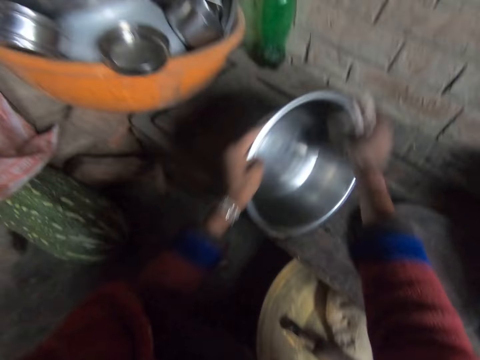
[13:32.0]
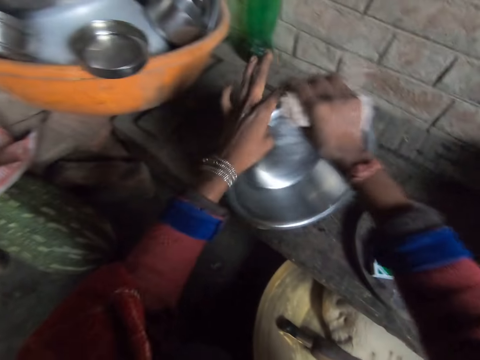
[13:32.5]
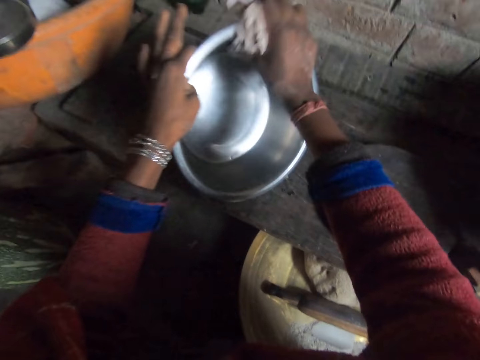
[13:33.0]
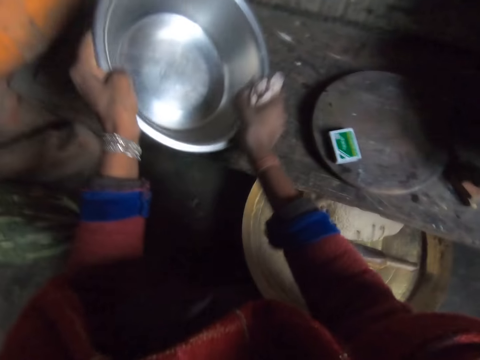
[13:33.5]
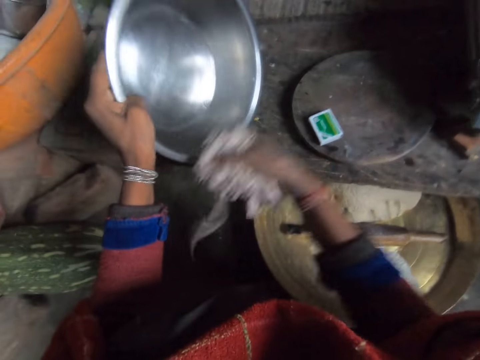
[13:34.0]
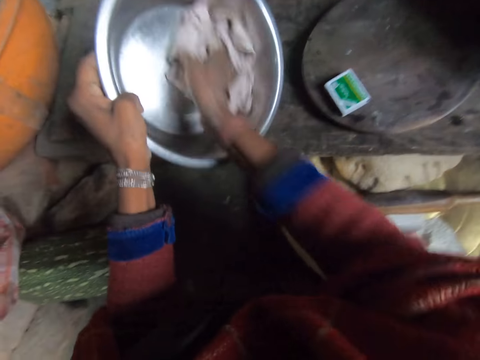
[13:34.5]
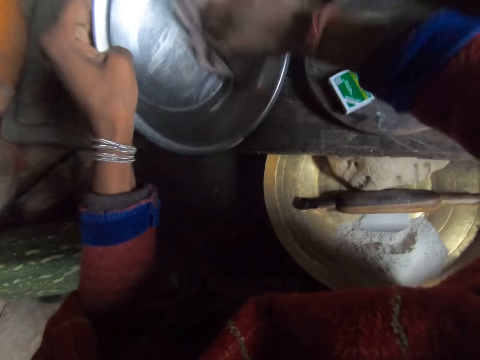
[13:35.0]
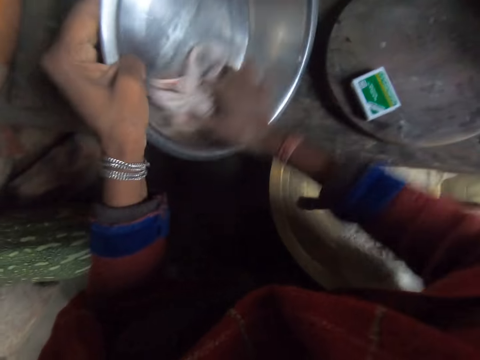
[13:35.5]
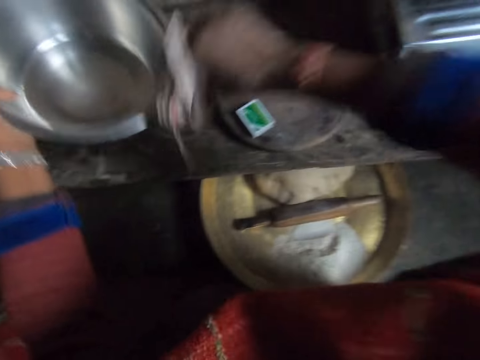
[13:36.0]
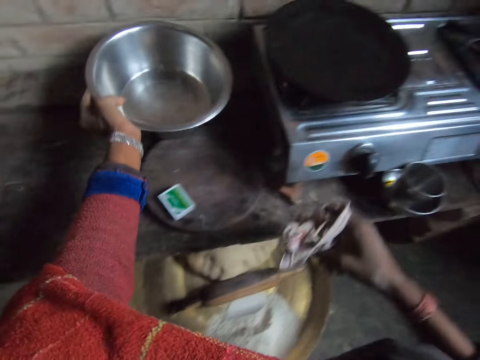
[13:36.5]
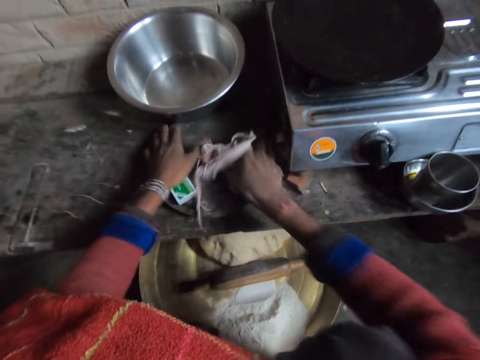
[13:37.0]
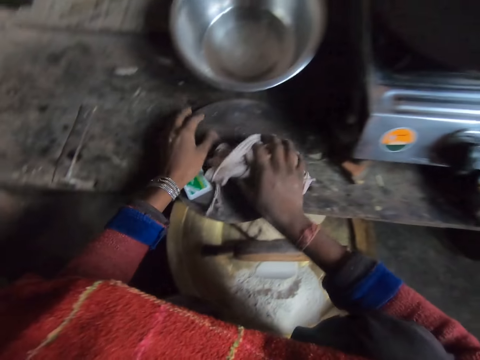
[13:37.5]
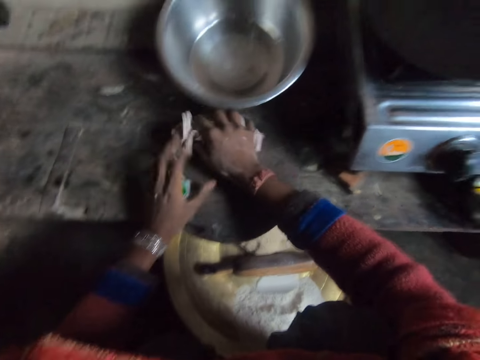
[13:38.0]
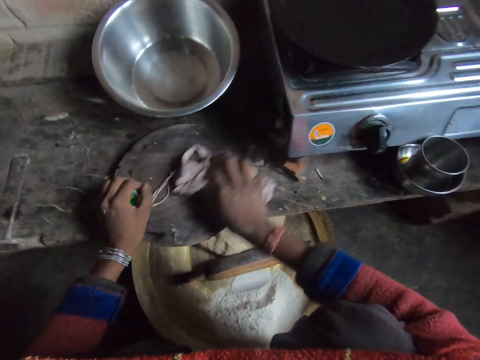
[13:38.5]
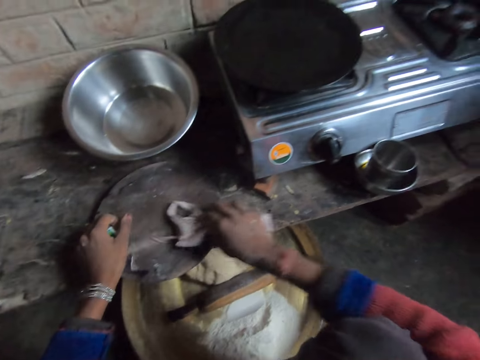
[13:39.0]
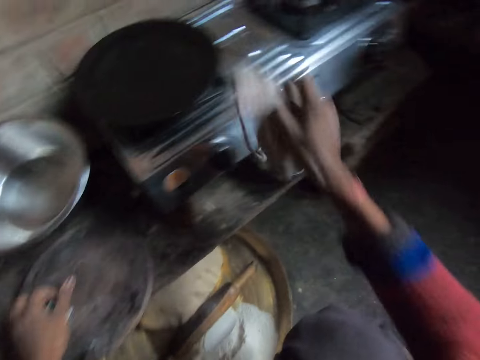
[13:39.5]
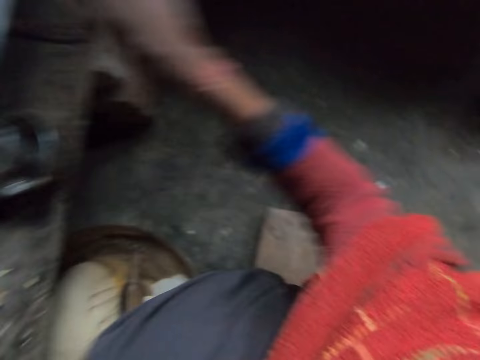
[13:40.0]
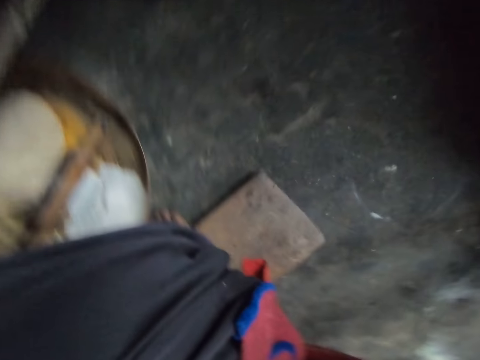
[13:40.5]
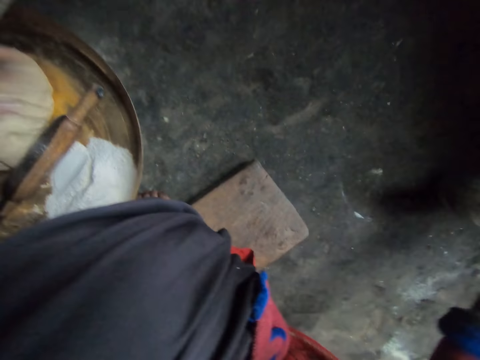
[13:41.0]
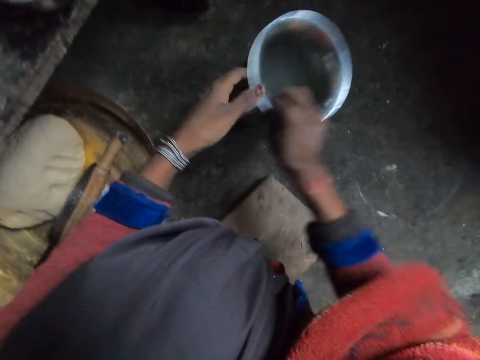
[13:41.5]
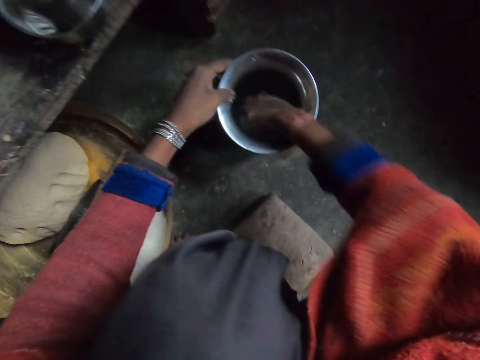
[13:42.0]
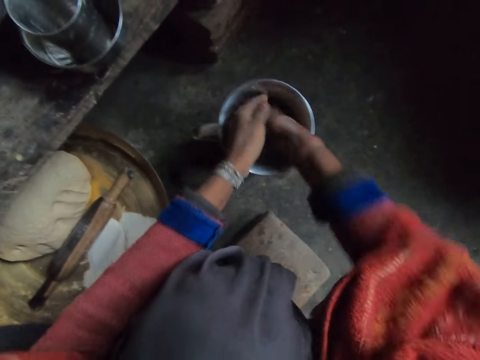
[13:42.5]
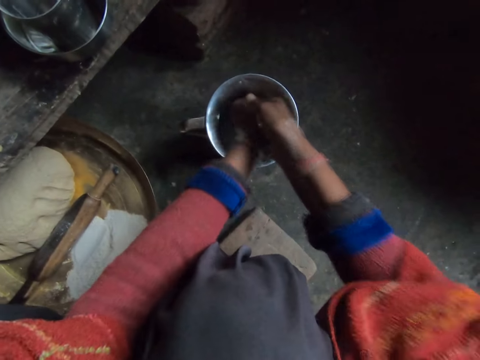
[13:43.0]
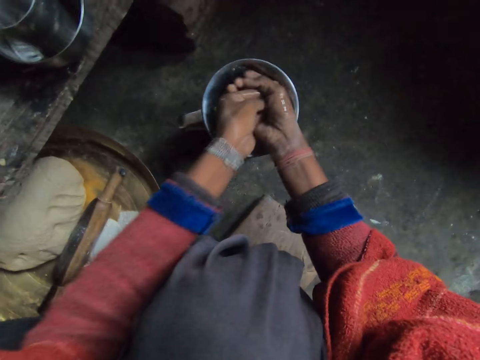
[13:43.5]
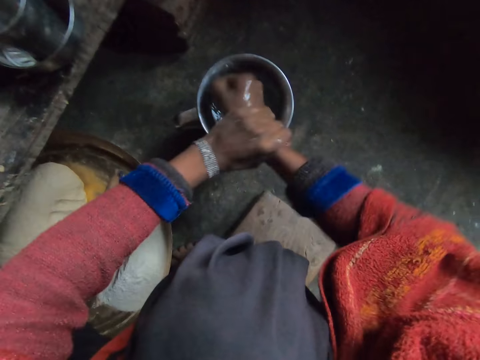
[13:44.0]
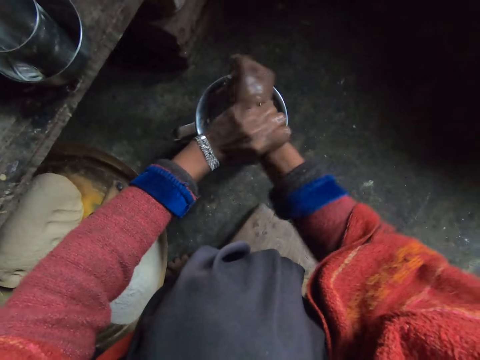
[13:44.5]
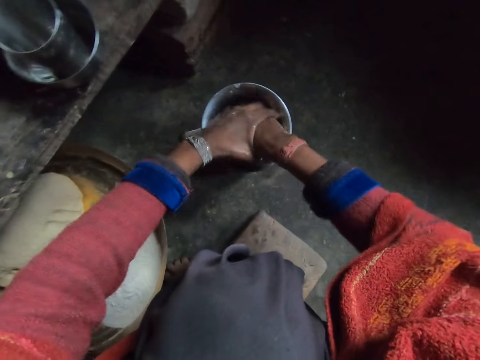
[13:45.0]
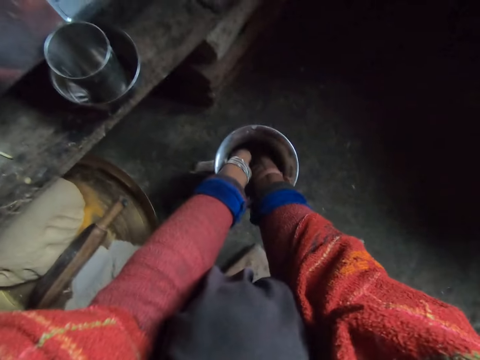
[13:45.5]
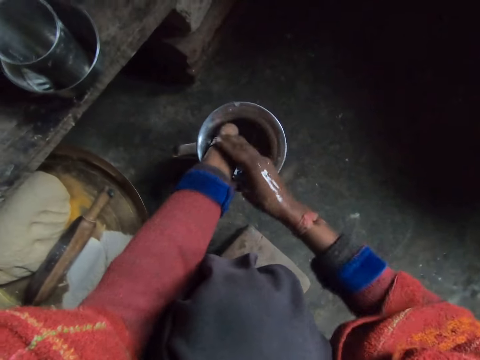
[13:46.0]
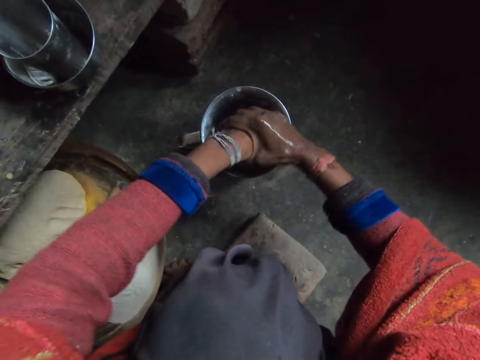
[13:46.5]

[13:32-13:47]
The camera wearer drops the bowl on the table with her left hand. She cleans the rolling board with the cloth in her right hand. She adjusts the rolling board on the table with her hands. She holds the box of matches on the rolling board with her left hand. She drops the cloth on the cooker with her right hand. She takes a steel water jug. She moves the container of water on the floor with her right hand. She holds the container with her left hand. She dips her right hand into the container of water. She washes her hands in the container of water.

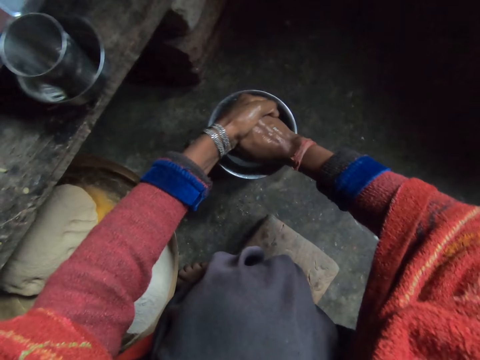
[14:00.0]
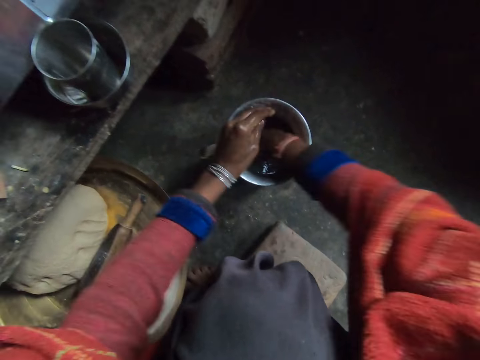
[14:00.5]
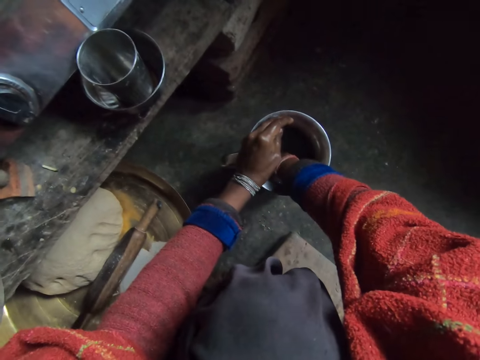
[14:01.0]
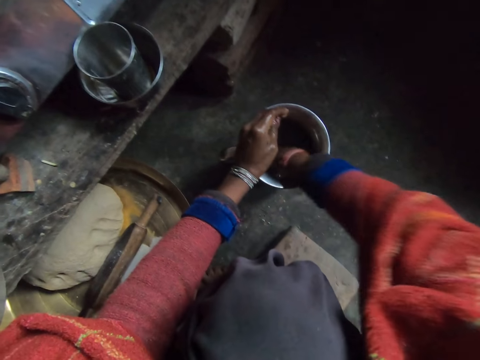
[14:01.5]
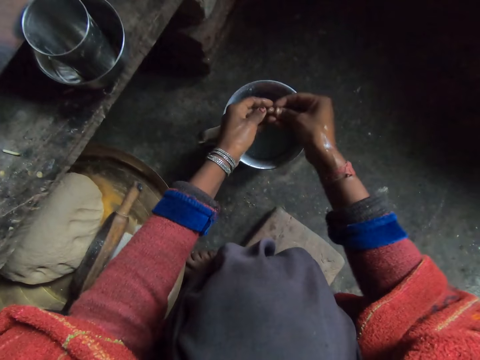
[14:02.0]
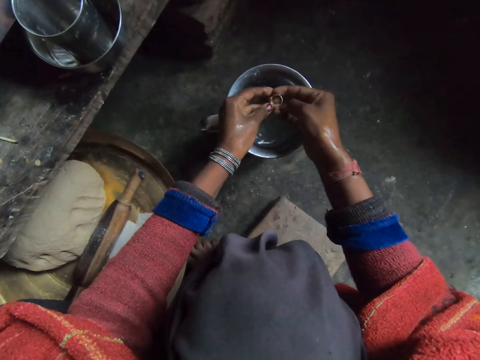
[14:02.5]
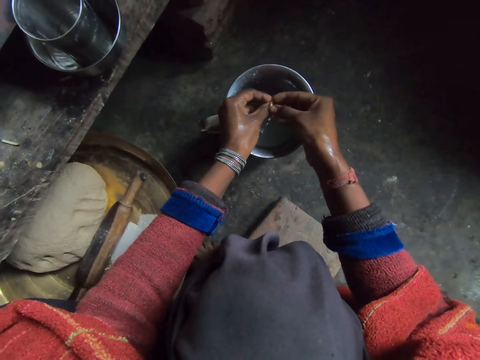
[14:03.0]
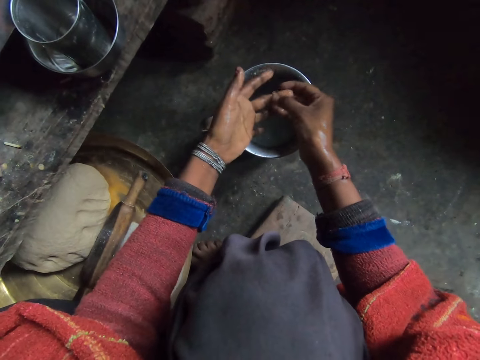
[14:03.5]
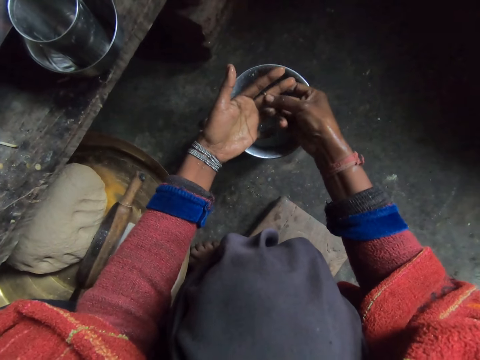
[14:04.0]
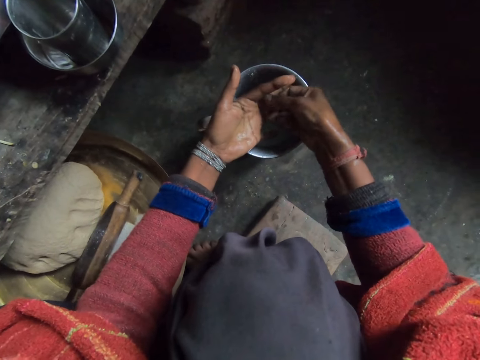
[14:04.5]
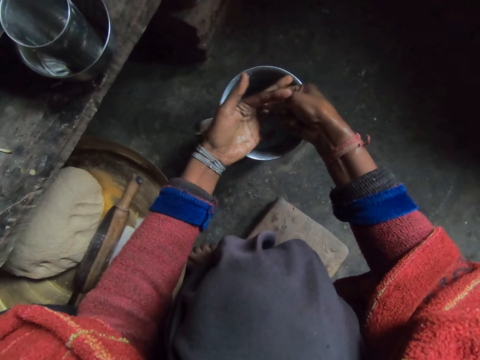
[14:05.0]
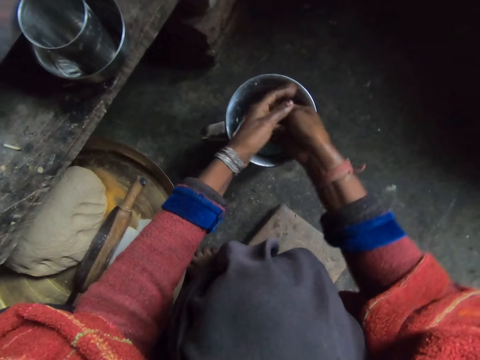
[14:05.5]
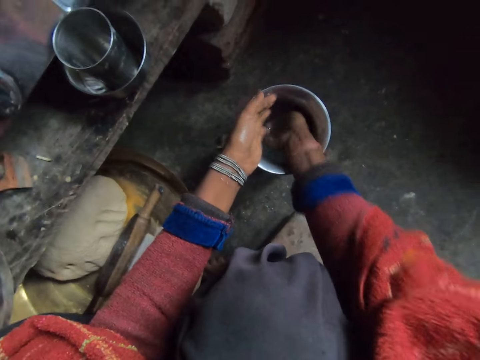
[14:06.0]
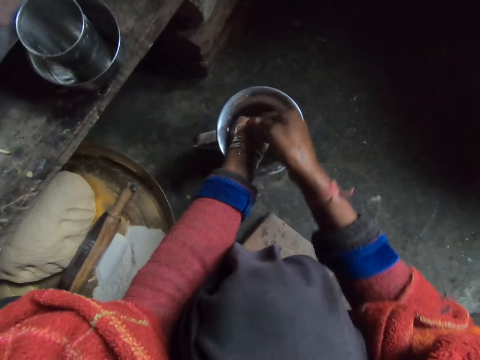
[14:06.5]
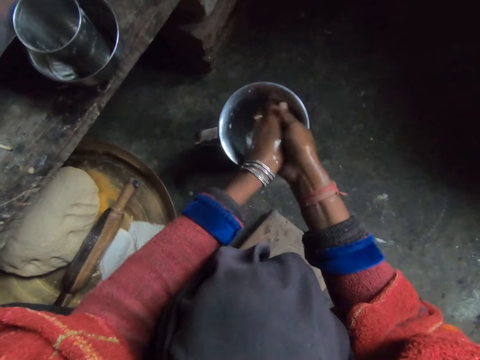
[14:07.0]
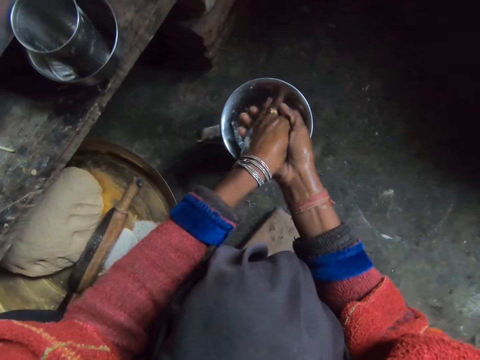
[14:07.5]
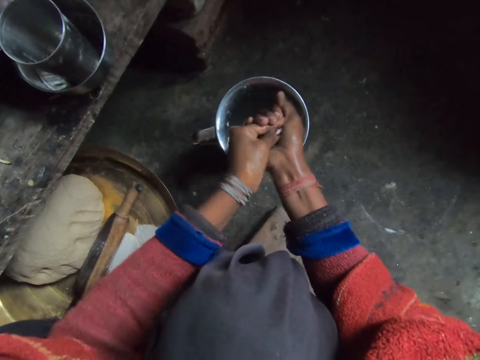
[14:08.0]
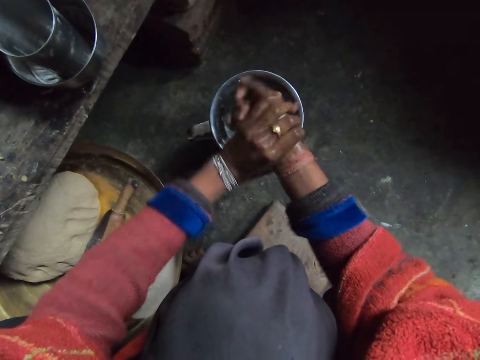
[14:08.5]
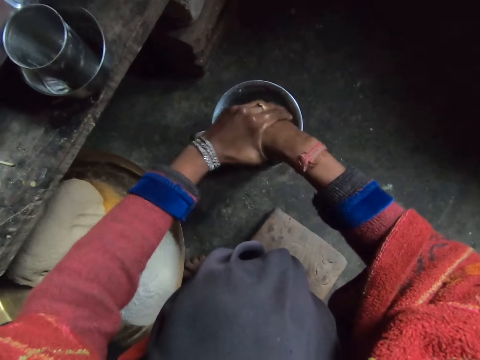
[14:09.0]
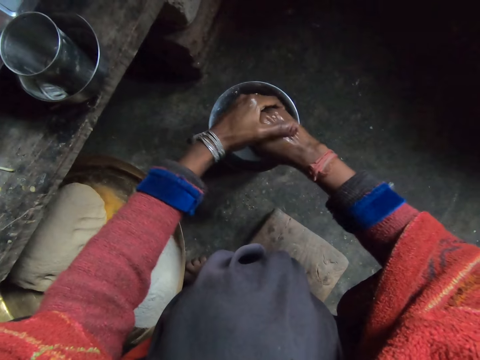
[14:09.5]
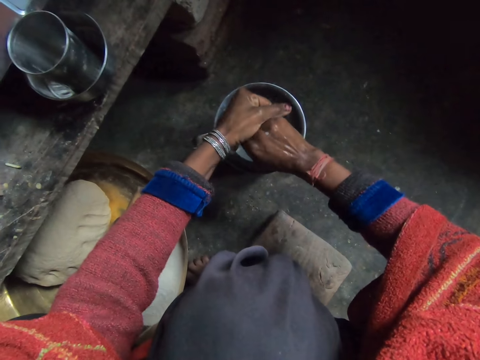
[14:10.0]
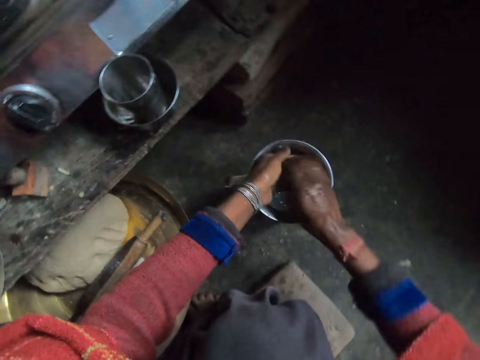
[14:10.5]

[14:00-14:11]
The camera wearer dips a hand in the container. He picks up a ring. He stares at the ring. He puts the ring on his finger. He cleans a hand in the container.
